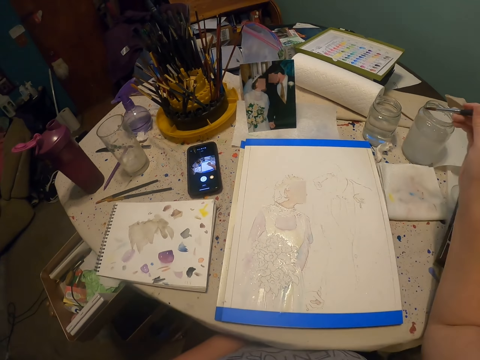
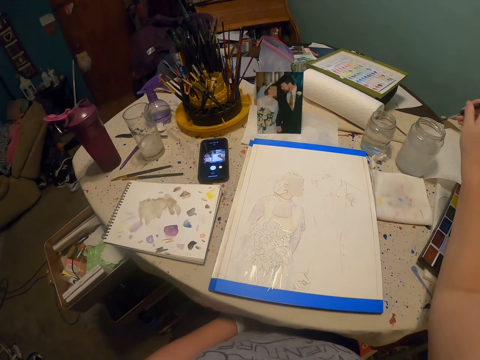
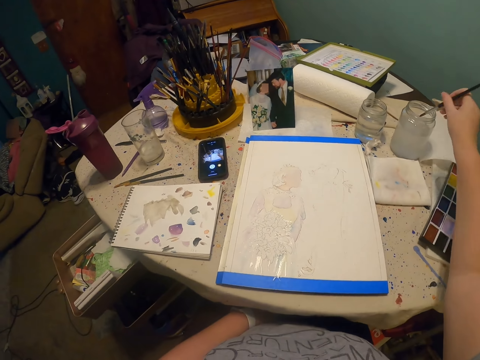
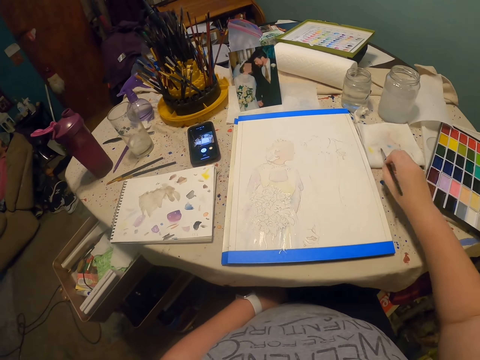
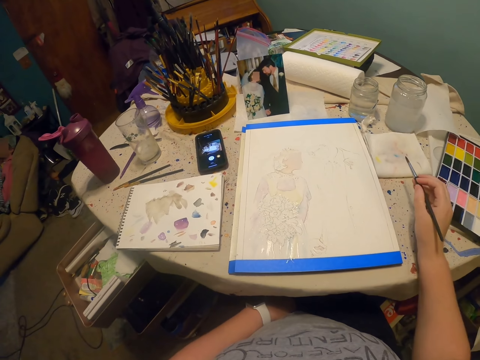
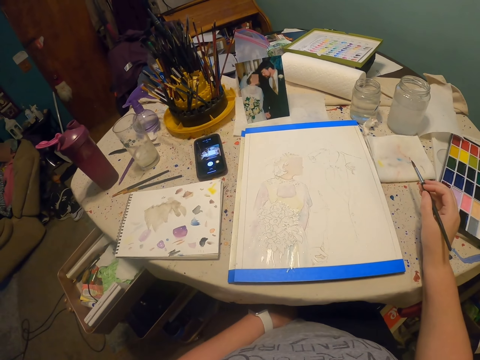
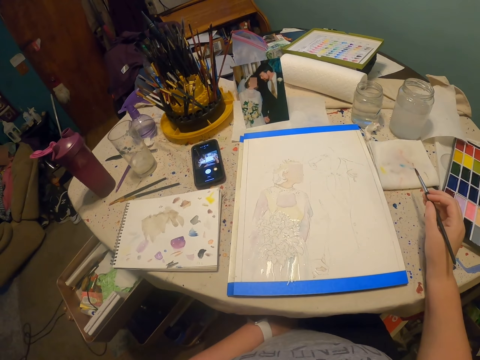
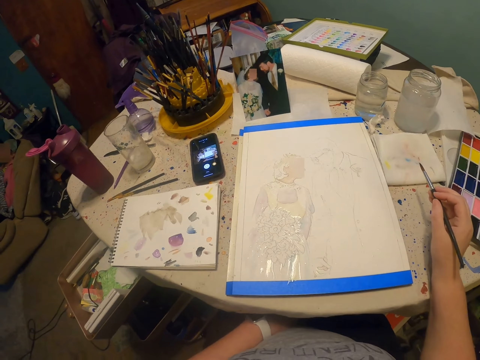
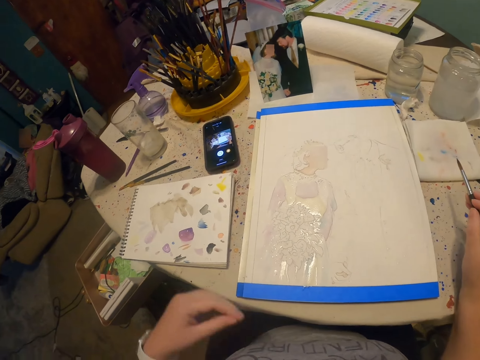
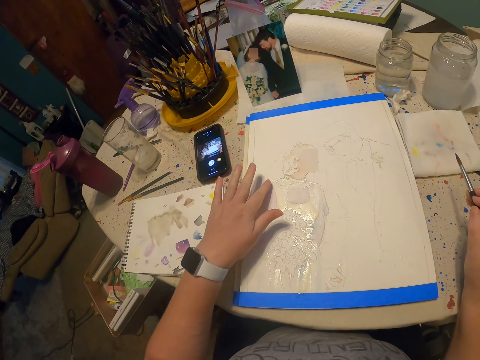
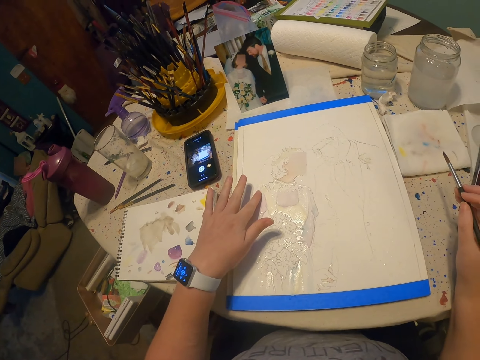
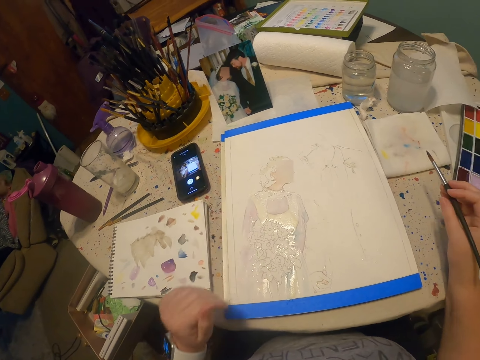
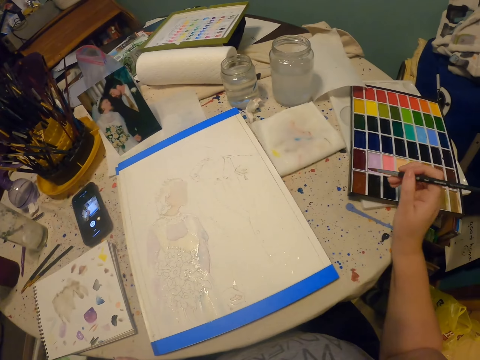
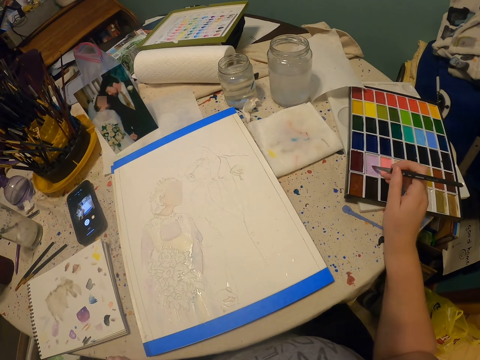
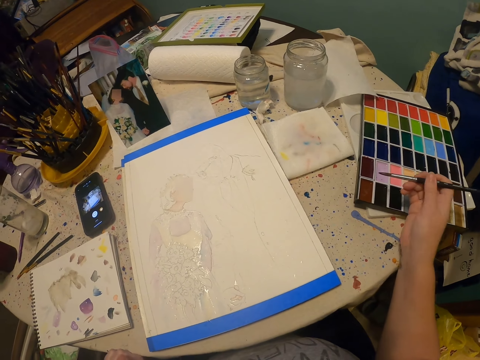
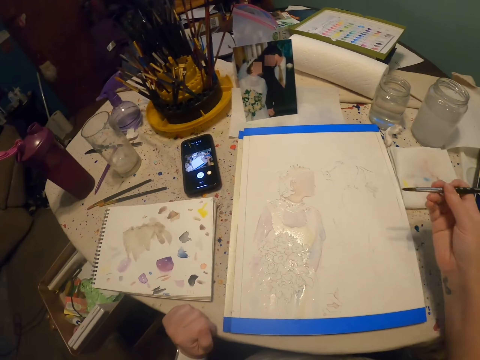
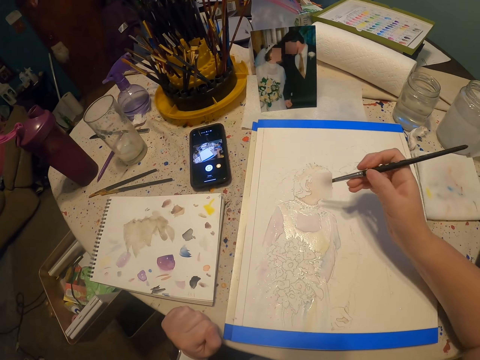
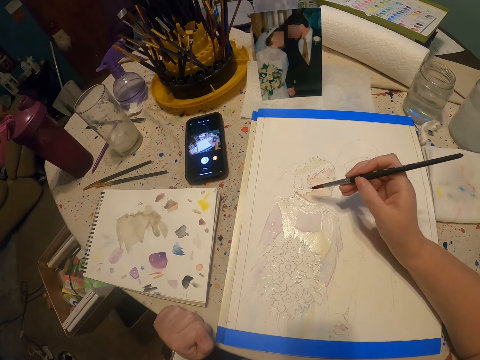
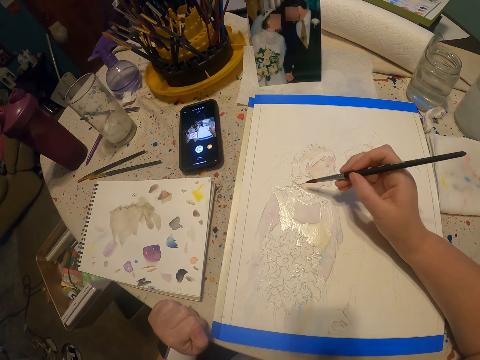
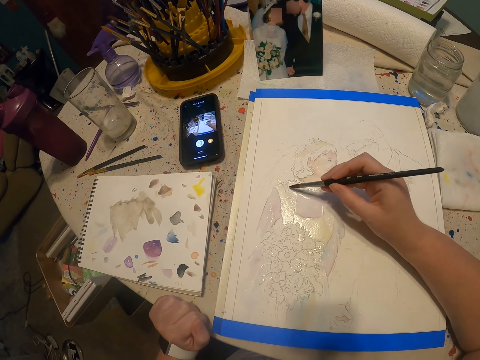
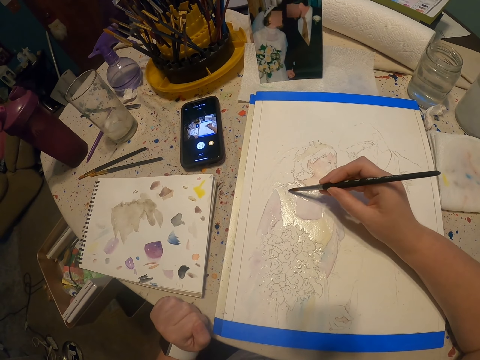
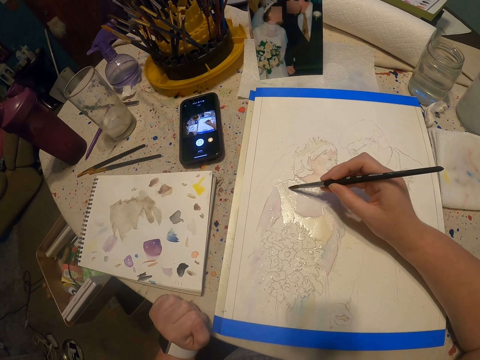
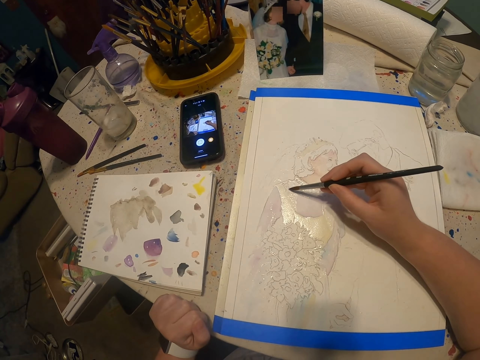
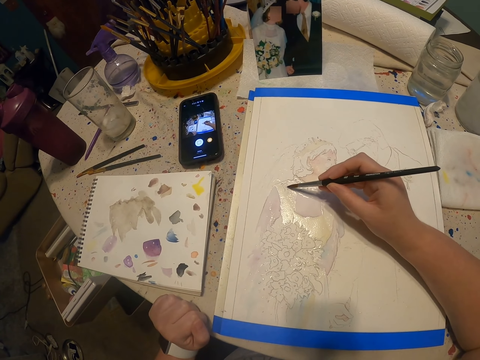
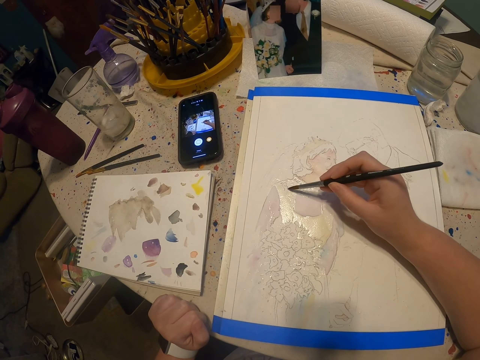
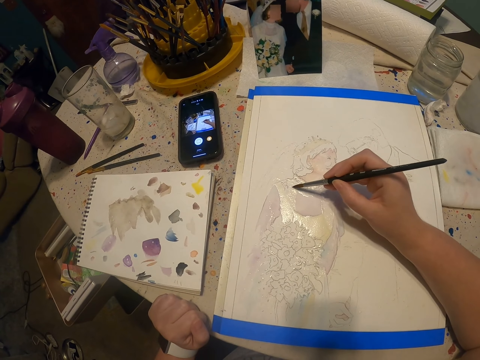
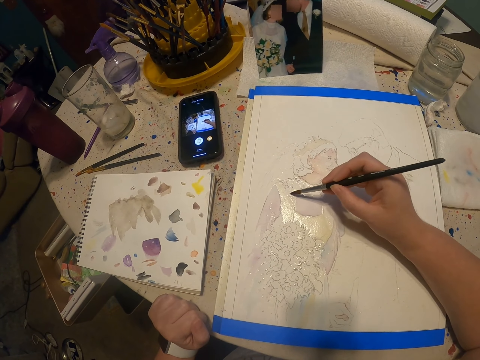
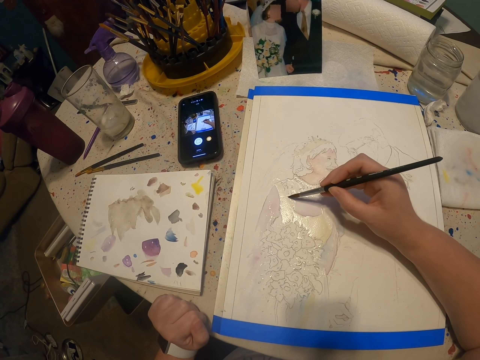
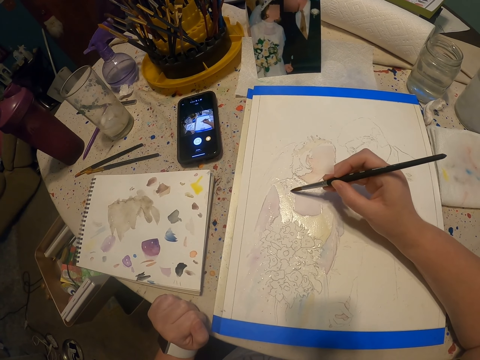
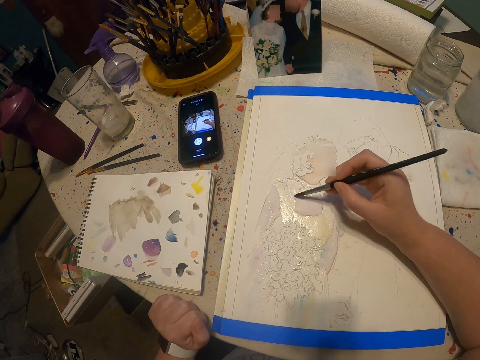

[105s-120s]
The camera wearer dips the paint brush in water. They rub the paint brush on the paper. They look around. They stare at the drawing. They touch the paper. They rub the paint brush on the paint. They paint with the paint brush.

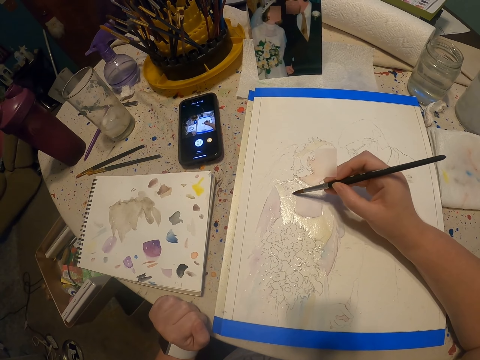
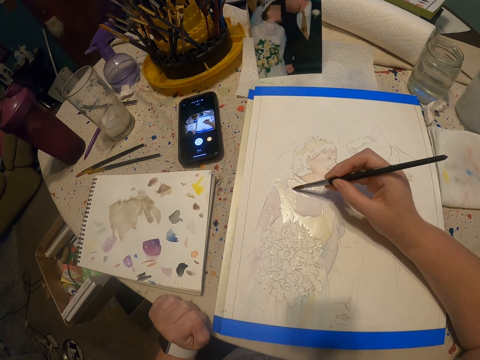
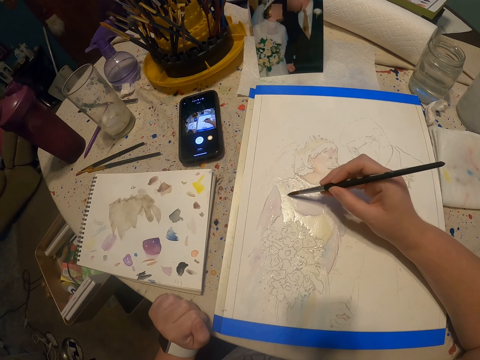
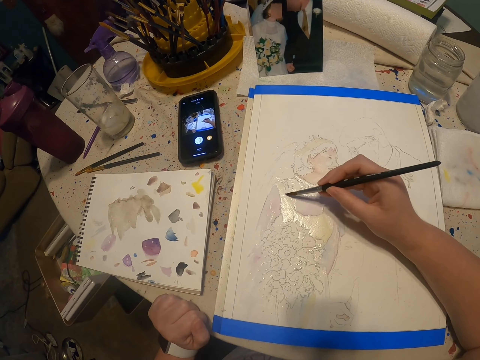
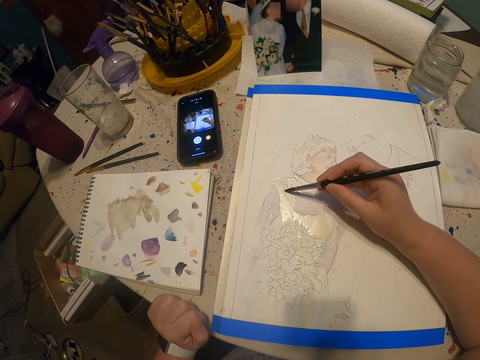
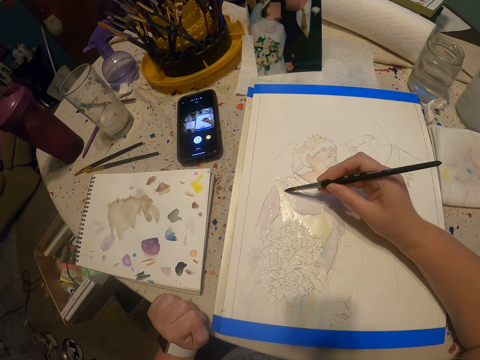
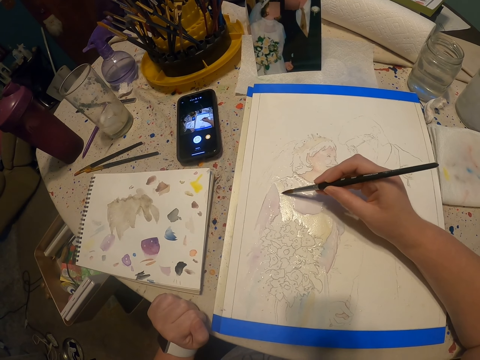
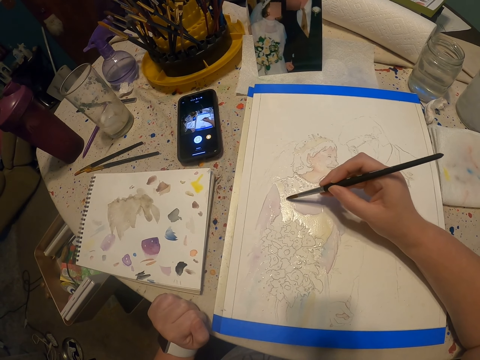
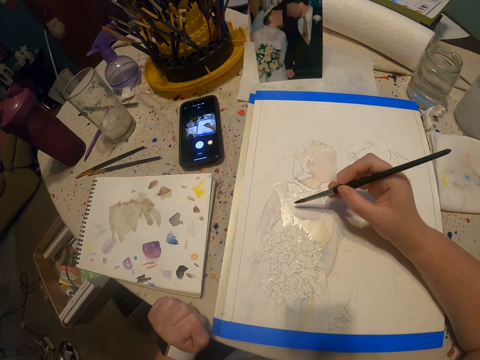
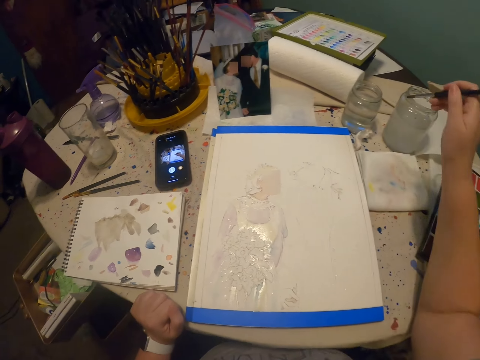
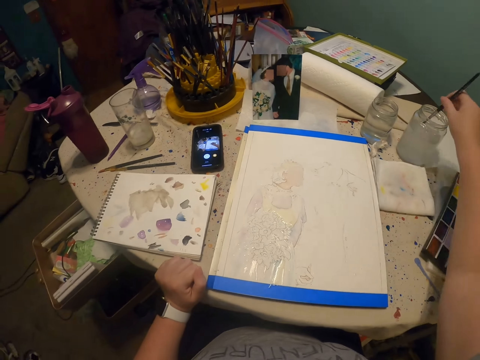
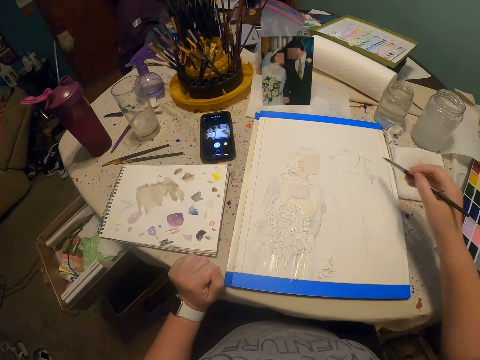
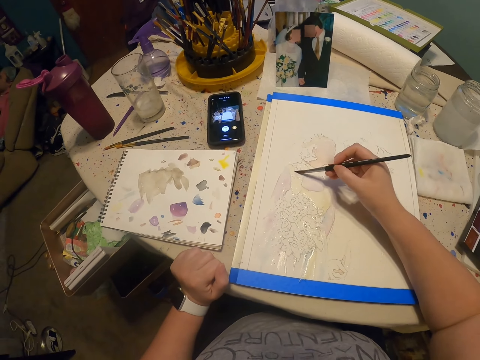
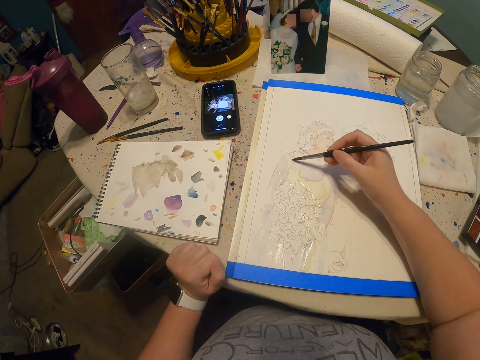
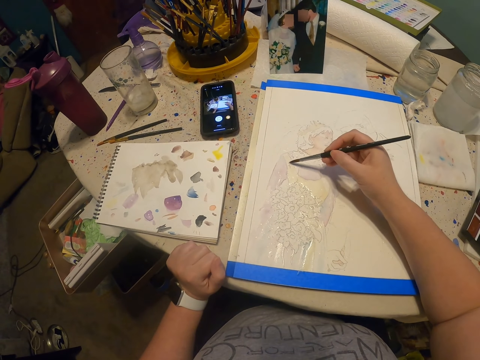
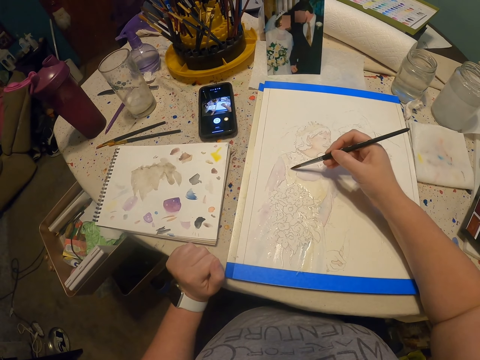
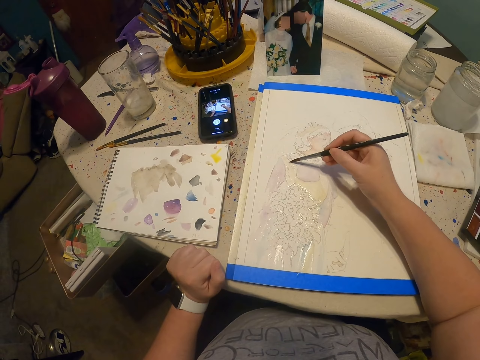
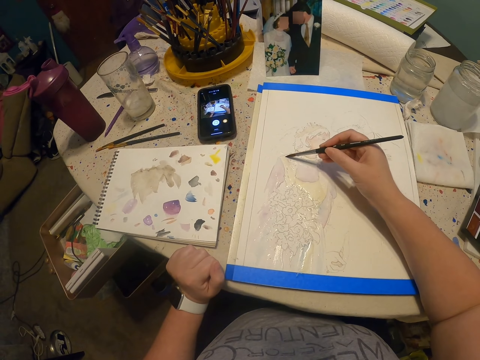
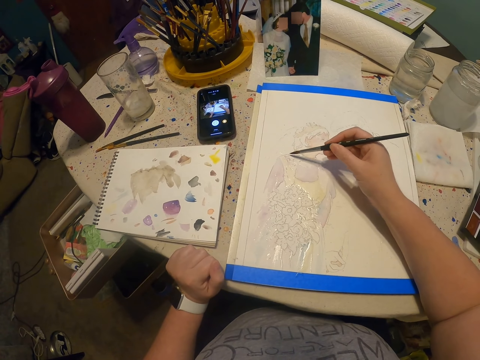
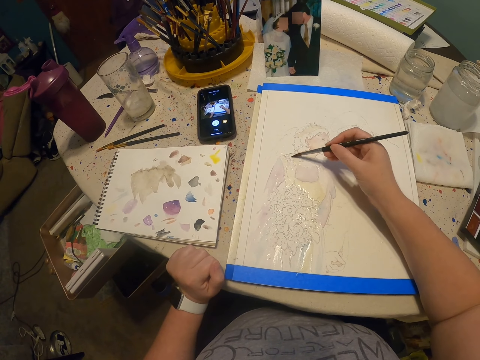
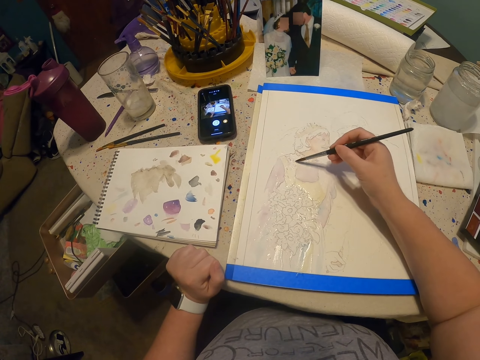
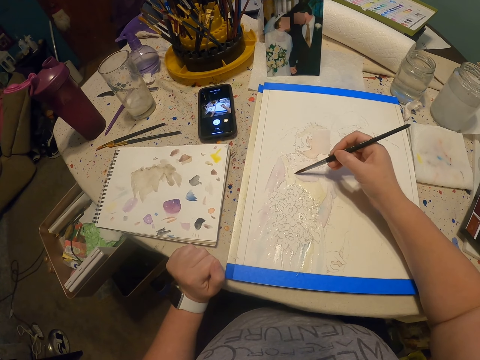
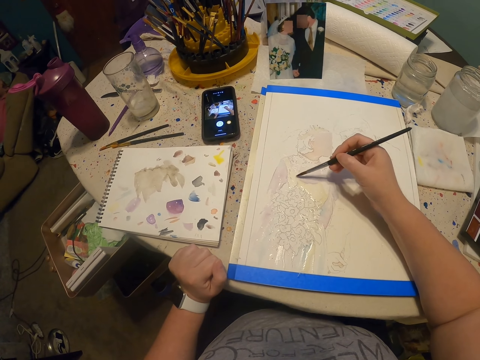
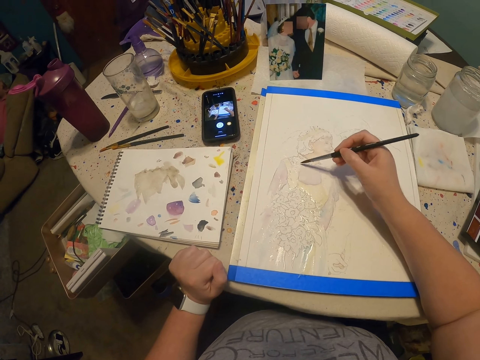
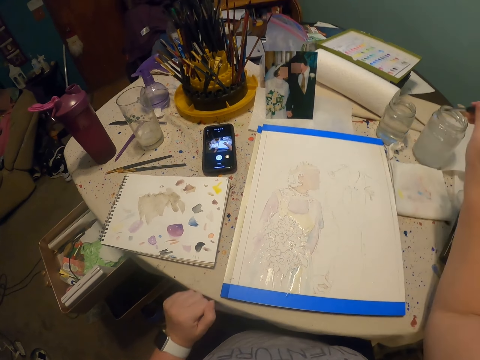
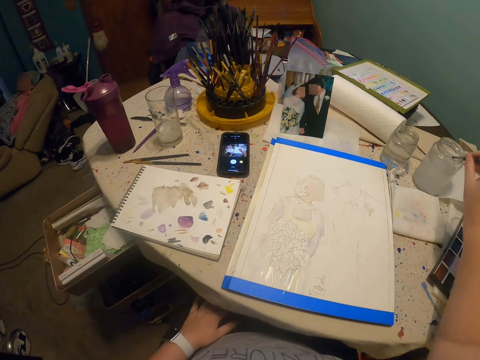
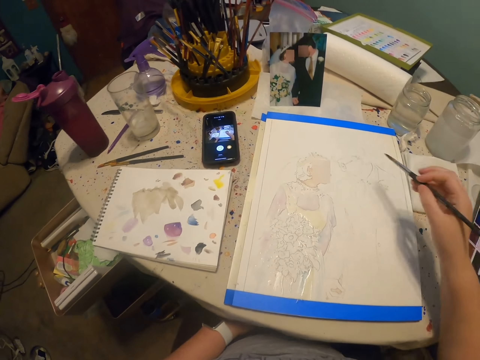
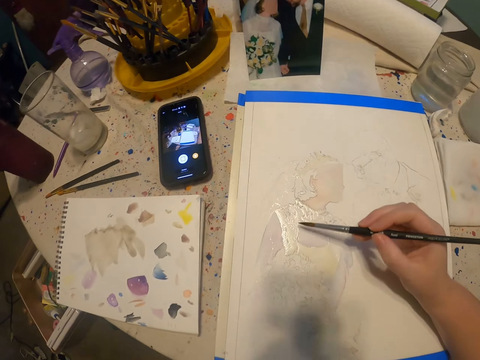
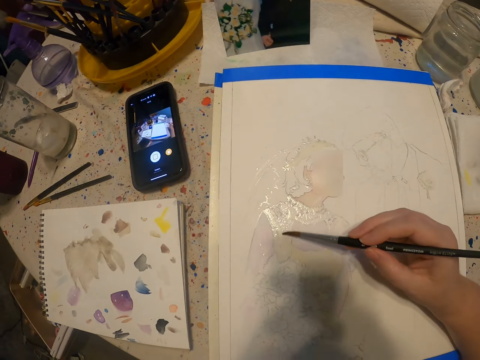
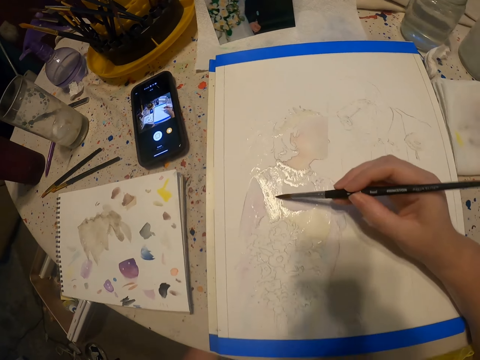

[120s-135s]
The camera wearer dips the paint brush in water, rubs the paint brush on the paper and paints with the paint brush. They dip the paint brush in water, rub the paint brush on the paper and paint with the paint brush.
